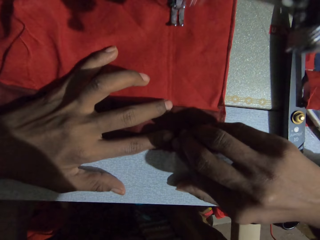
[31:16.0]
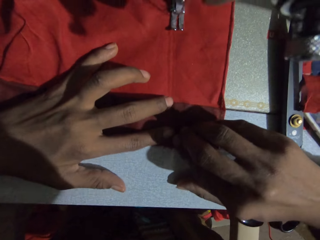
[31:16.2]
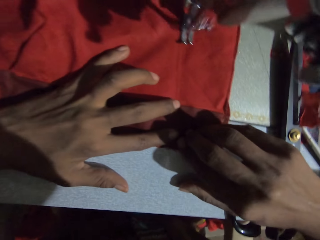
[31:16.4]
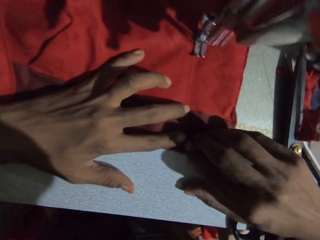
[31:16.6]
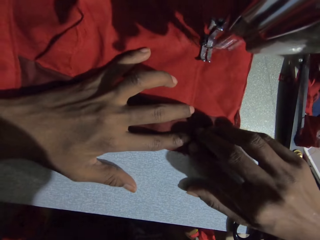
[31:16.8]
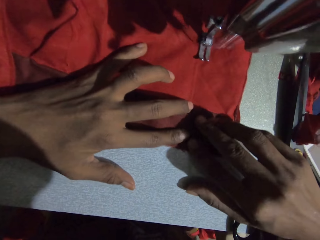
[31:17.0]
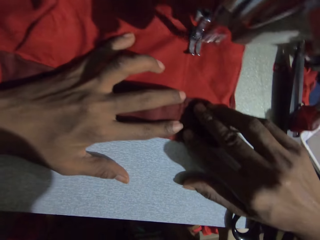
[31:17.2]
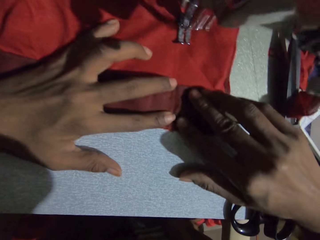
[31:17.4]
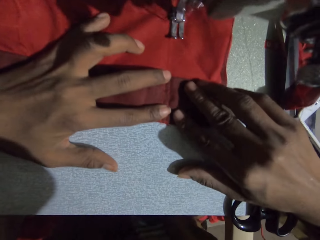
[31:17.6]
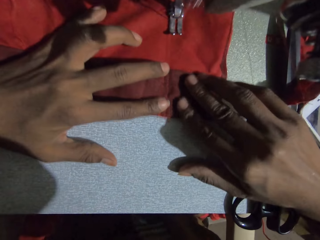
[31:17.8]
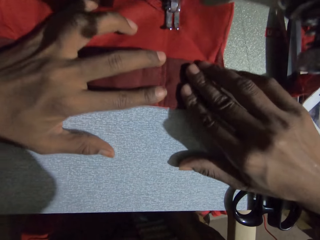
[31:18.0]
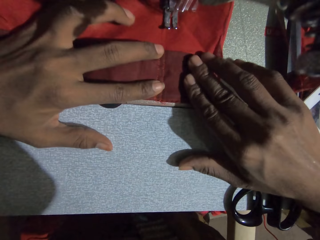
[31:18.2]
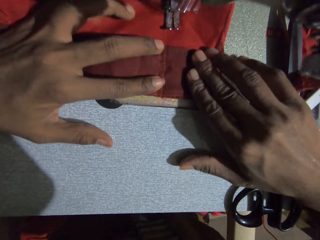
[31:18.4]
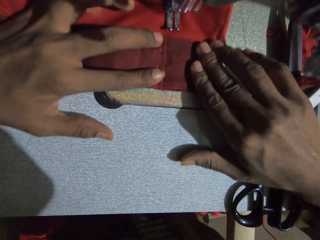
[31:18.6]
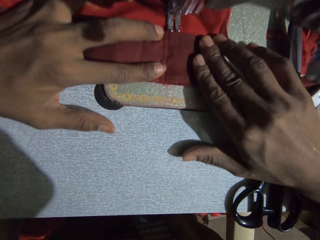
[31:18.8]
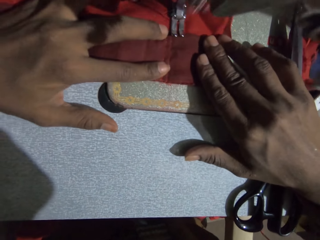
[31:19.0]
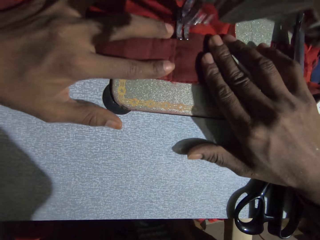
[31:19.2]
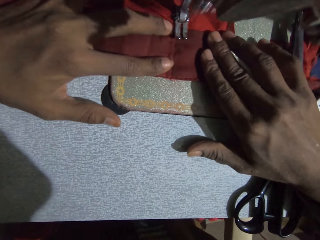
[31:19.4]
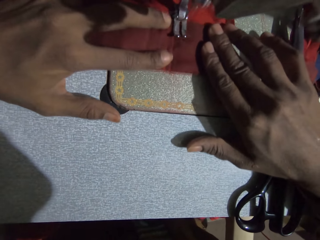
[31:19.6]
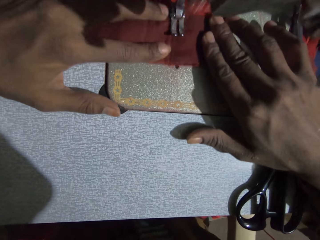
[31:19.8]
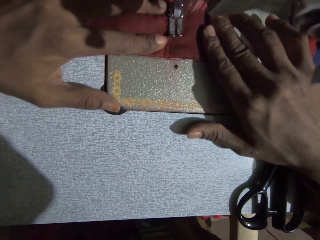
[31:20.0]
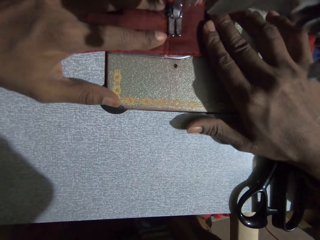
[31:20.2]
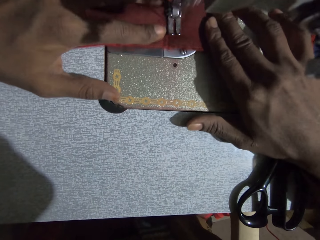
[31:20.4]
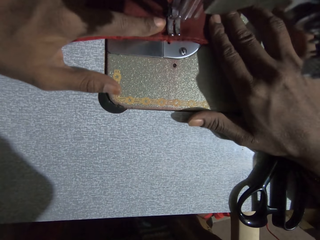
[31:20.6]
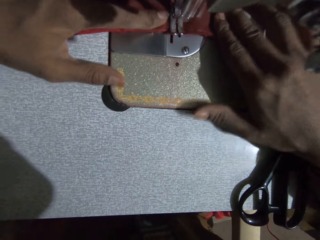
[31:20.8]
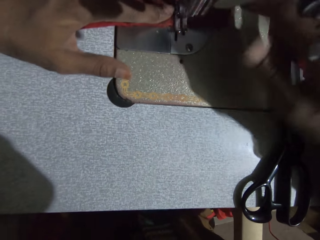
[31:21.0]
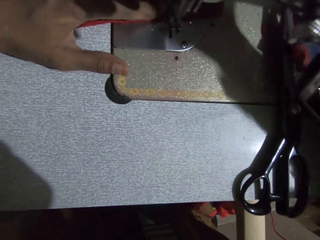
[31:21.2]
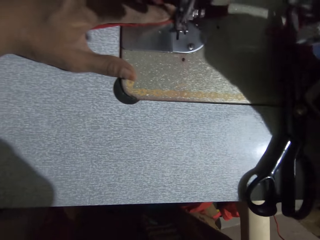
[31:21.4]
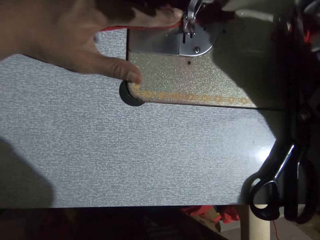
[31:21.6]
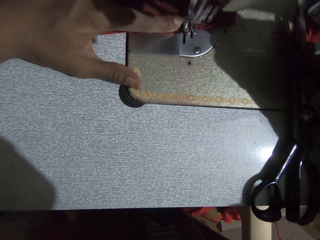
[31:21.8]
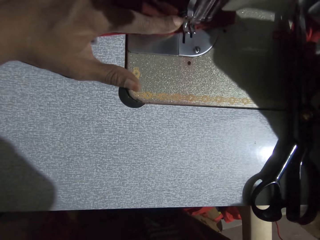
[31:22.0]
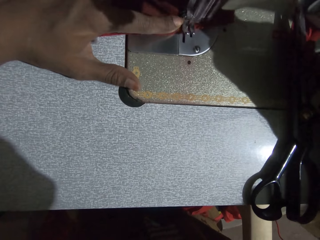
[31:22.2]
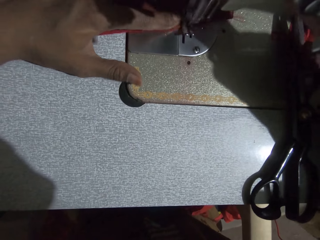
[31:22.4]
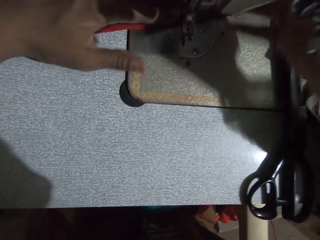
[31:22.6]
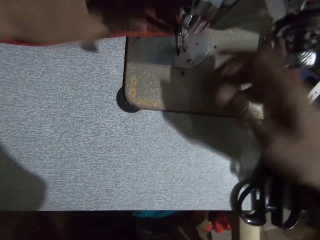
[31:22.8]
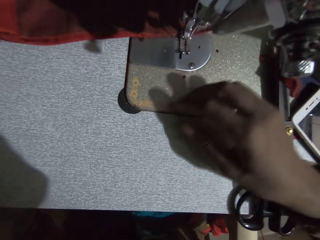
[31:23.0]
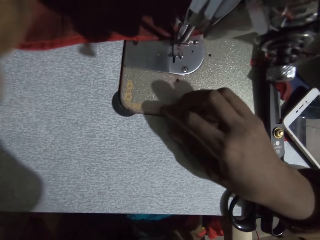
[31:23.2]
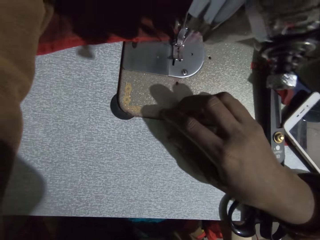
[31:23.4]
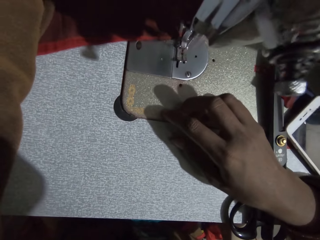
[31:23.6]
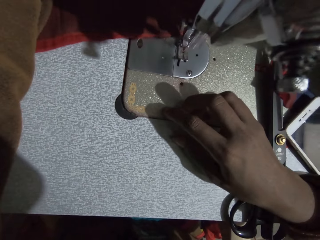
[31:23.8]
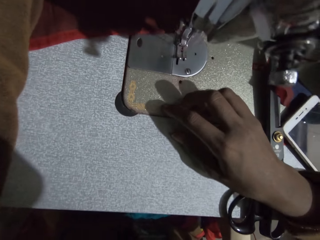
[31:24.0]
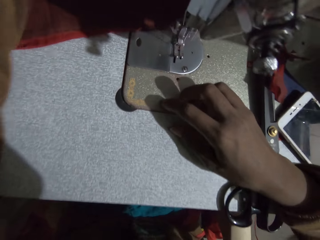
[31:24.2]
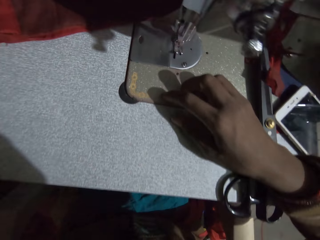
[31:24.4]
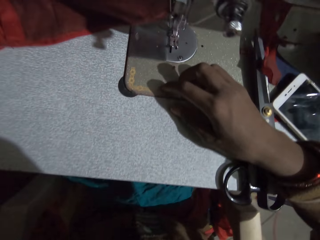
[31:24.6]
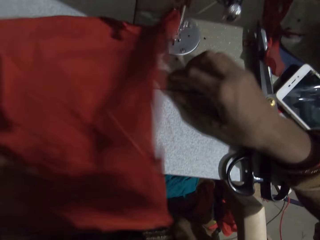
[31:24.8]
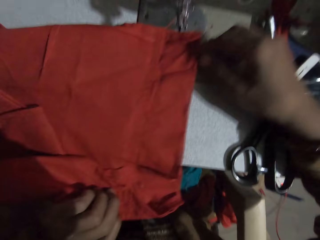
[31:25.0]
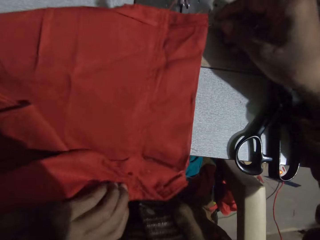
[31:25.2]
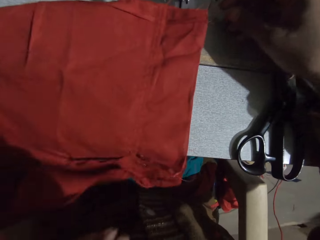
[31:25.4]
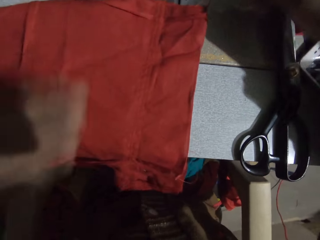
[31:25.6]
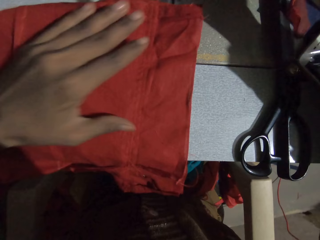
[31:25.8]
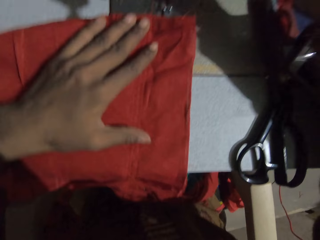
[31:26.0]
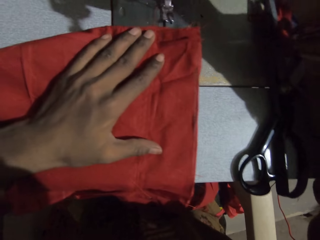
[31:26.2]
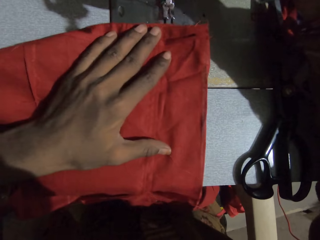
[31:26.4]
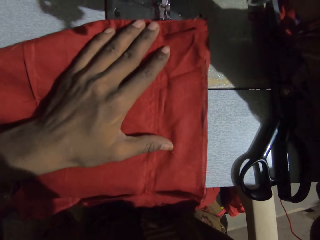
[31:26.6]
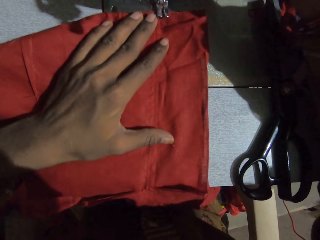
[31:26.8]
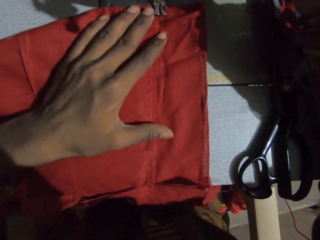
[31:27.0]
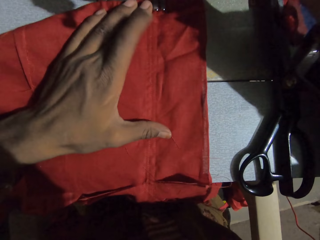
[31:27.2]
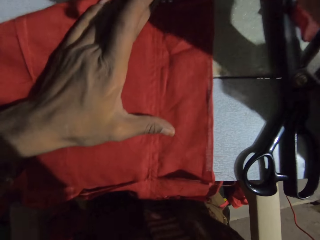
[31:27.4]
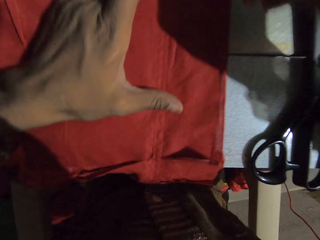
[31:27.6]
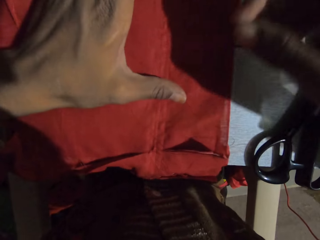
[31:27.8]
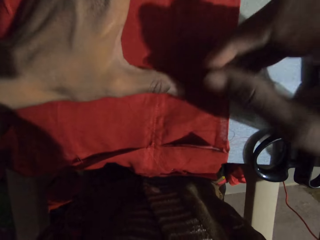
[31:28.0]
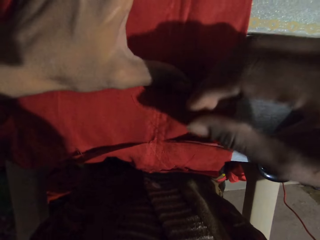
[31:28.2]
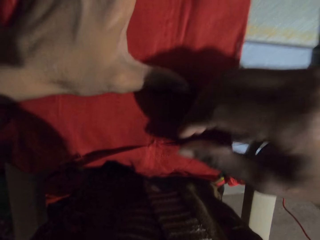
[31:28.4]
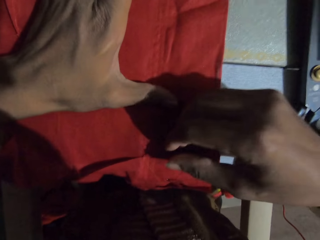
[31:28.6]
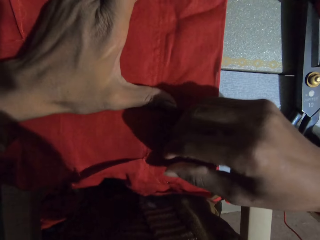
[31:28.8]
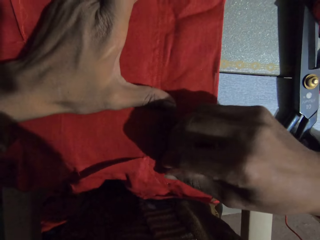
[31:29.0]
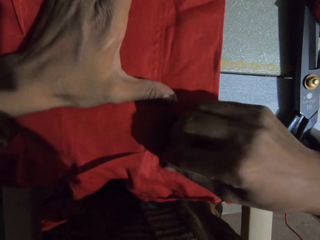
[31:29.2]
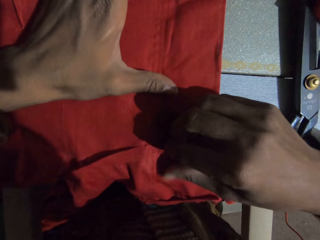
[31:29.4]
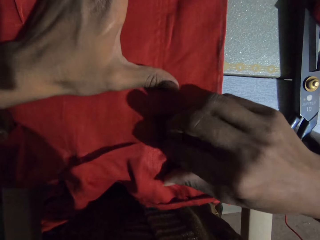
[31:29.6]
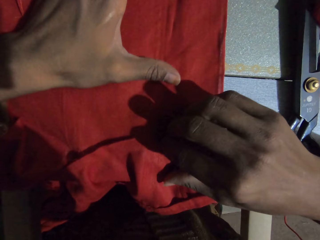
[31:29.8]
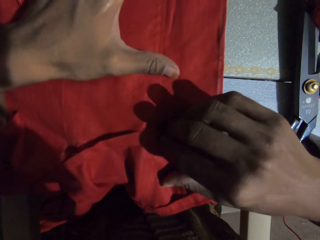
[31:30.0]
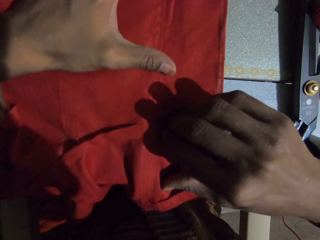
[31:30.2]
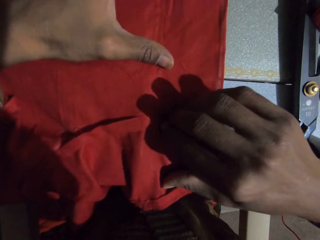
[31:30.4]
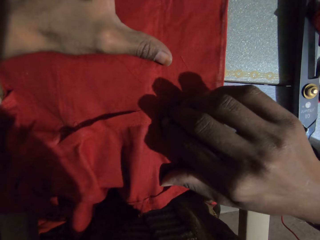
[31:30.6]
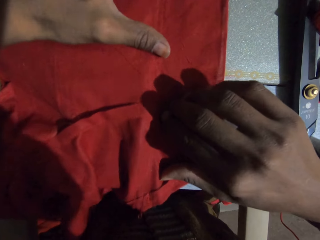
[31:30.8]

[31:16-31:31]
The camera wearer turns over the fabric or cloth. They sew the cloth.

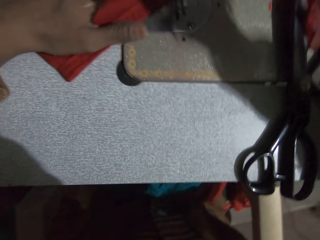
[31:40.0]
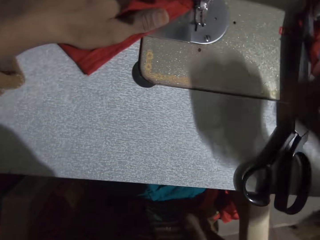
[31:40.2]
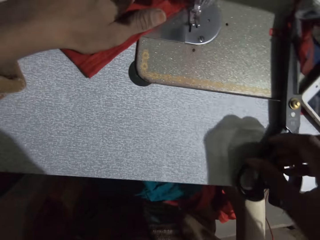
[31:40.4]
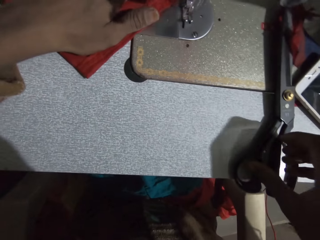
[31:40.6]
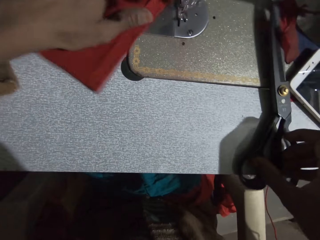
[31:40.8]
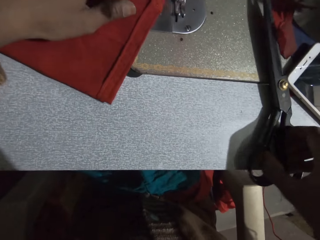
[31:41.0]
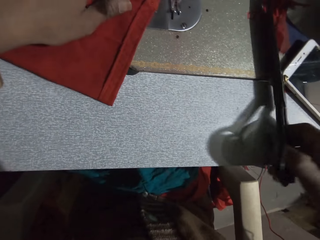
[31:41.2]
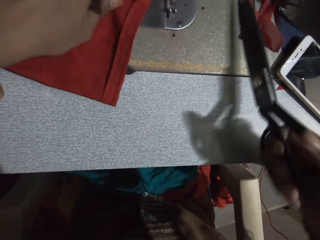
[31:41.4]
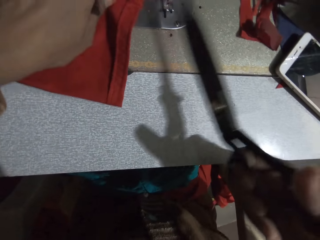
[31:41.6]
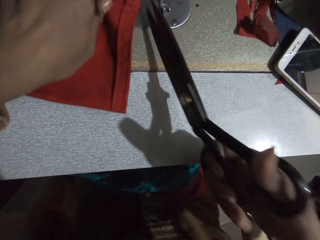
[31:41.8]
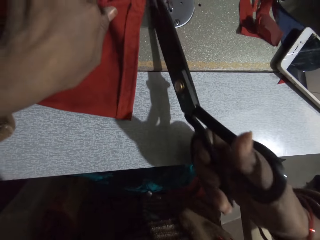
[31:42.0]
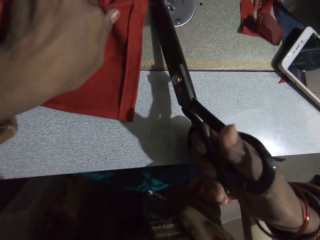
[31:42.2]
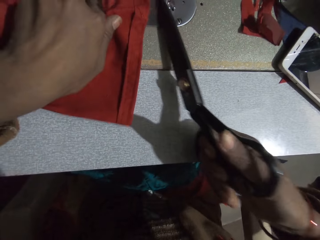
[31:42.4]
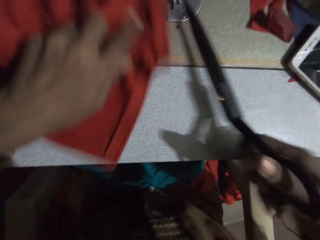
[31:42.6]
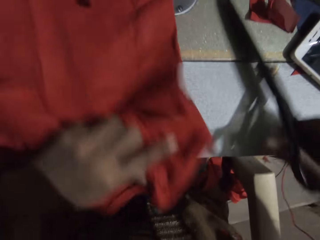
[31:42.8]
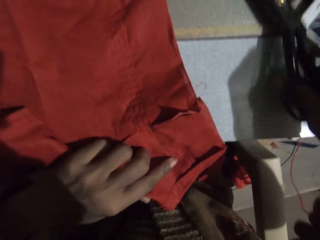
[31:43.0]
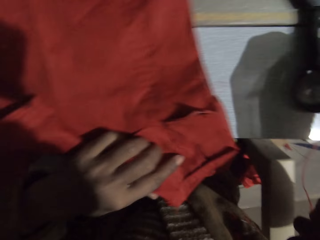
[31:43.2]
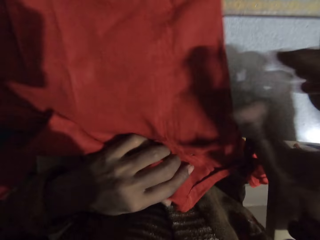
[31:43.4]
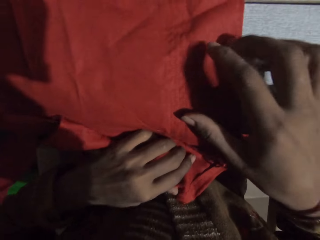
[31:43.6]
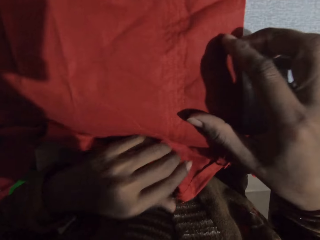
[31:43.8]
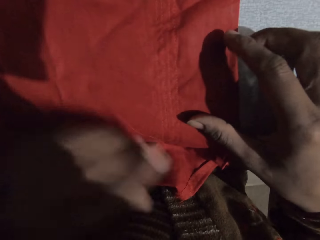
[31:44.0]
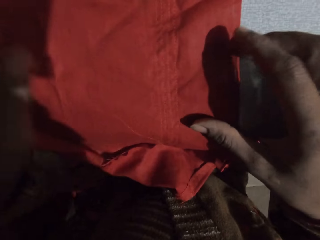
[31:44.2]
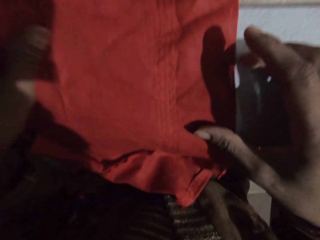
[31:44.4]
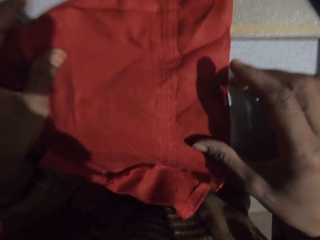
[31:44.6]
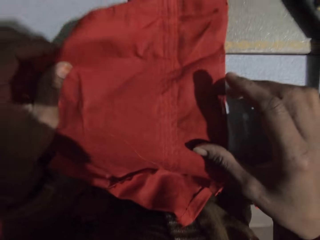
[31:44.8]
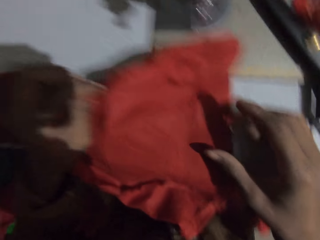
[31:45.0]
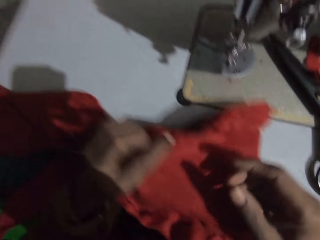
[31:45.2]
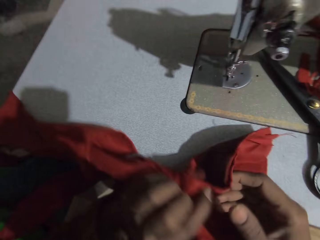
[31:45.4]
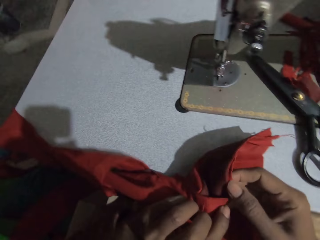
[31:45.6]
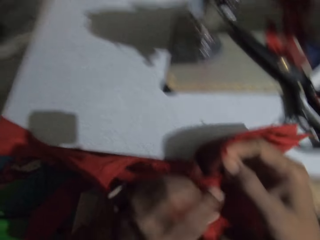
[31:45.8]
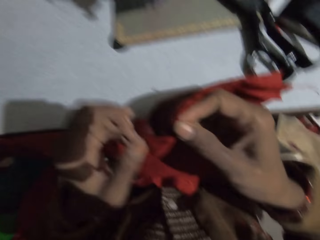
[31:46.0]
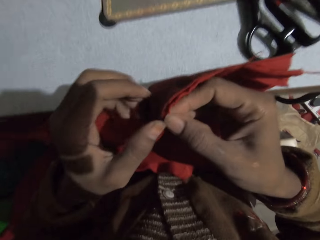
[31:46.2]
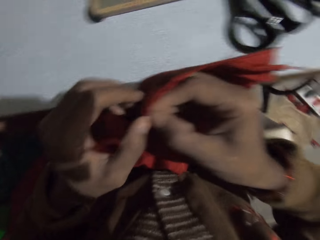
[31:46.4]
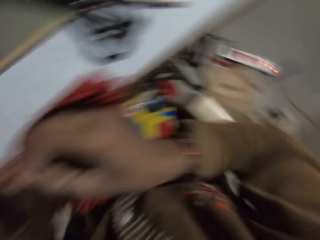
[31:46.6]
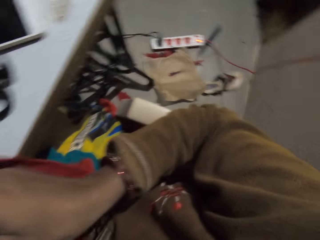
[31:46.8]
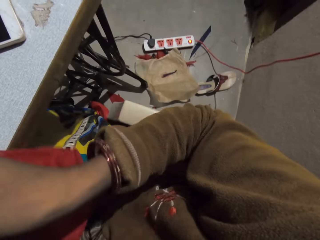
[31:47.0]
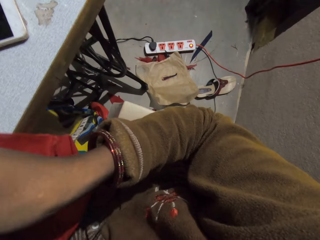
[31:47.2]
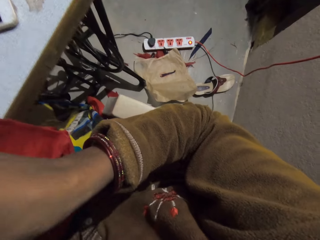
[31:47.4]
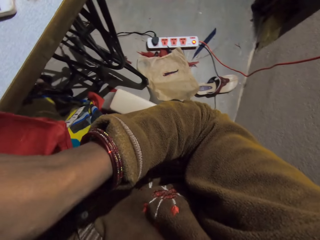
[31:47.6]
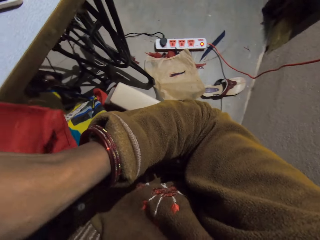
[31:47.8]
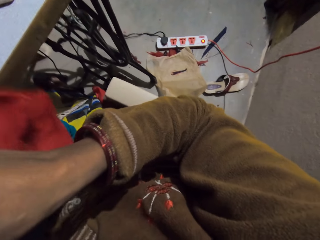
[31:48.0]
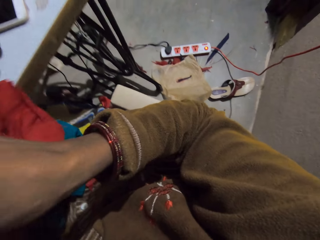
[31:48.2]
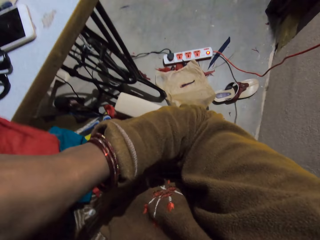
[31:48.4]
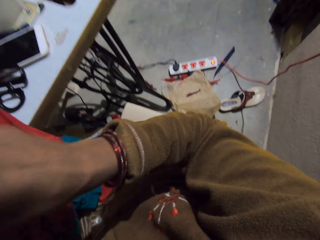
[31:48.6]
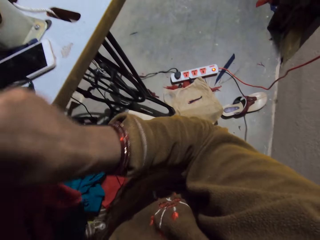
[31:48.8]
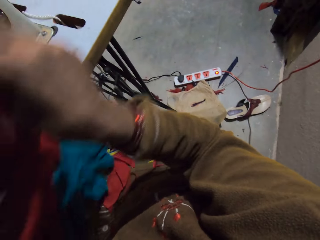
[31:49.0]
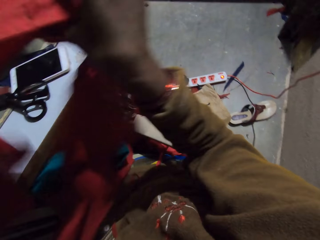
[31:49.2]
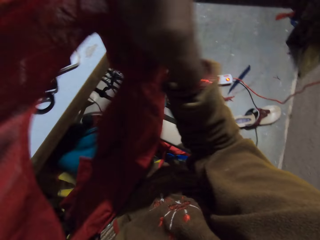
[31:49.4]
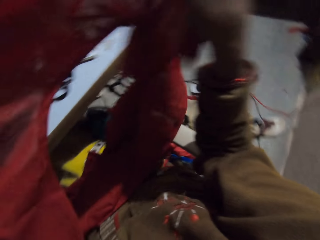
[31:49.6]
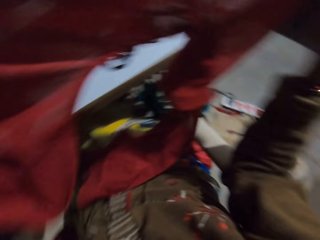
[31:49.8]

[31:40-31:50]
The camera wearer picks up a pair of scissors from the sewing table. They cut the string with the scissors. They place the scissors on the sewing table. They hold the cloth, pick the cloth from the sewing machine, and adjust the fabric. They look around.
